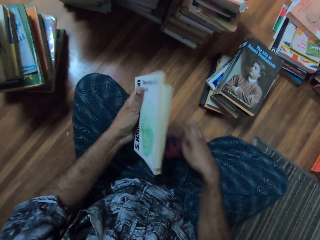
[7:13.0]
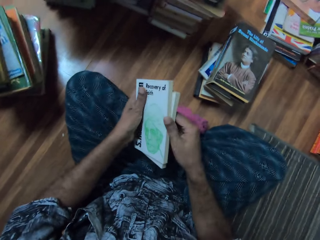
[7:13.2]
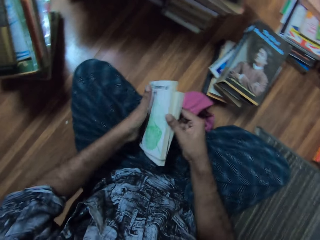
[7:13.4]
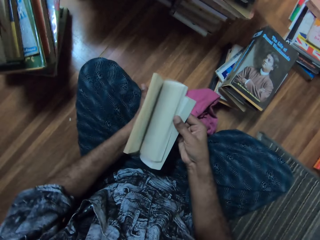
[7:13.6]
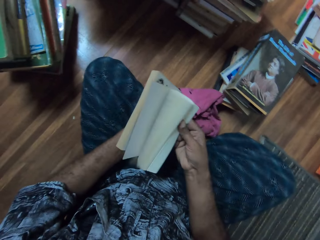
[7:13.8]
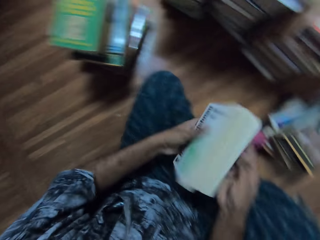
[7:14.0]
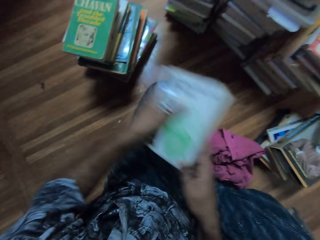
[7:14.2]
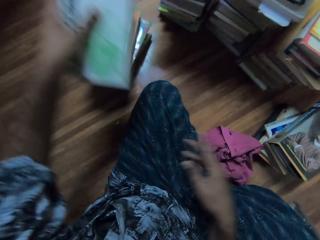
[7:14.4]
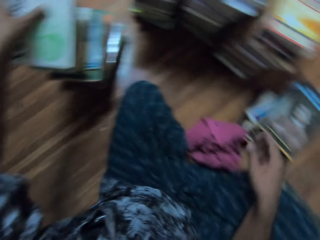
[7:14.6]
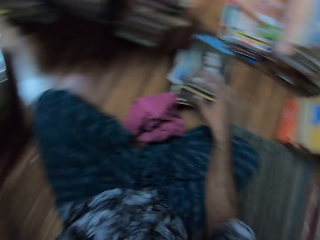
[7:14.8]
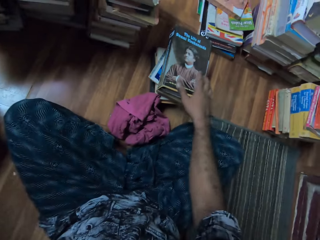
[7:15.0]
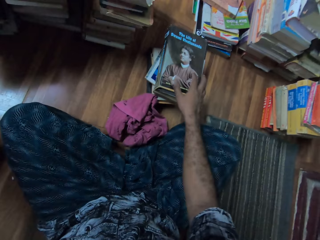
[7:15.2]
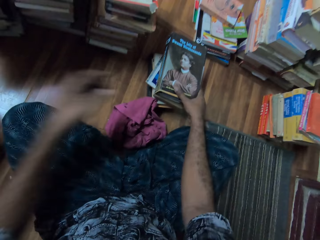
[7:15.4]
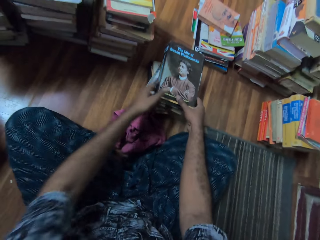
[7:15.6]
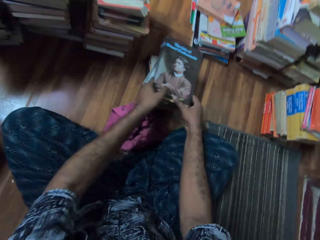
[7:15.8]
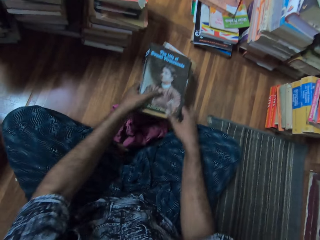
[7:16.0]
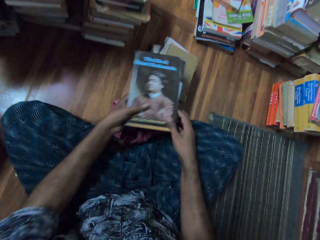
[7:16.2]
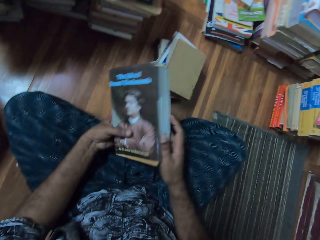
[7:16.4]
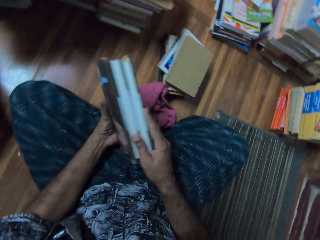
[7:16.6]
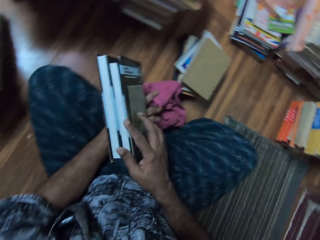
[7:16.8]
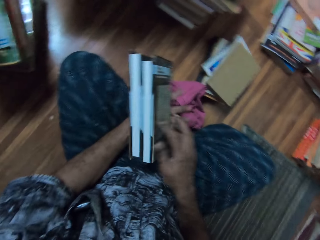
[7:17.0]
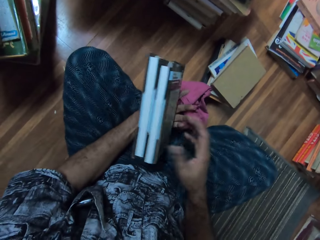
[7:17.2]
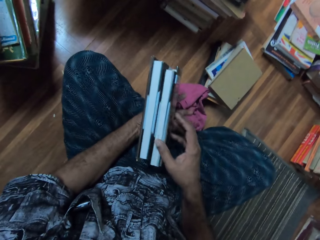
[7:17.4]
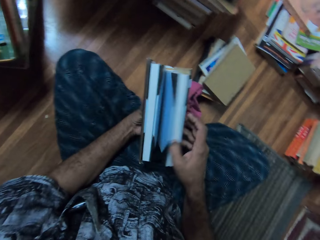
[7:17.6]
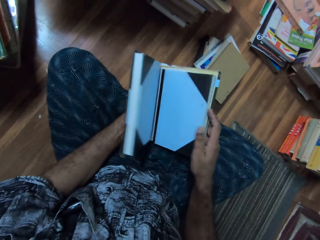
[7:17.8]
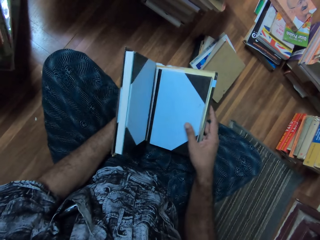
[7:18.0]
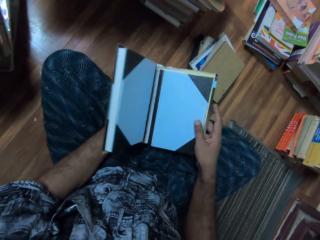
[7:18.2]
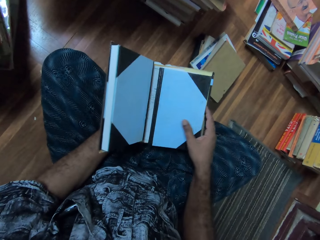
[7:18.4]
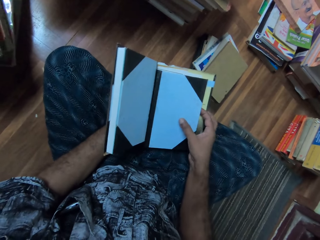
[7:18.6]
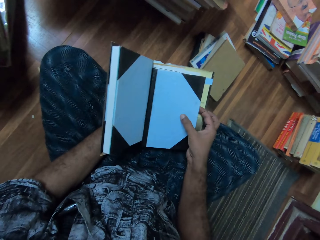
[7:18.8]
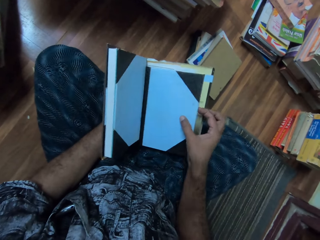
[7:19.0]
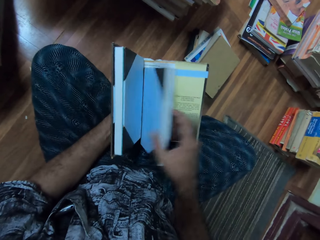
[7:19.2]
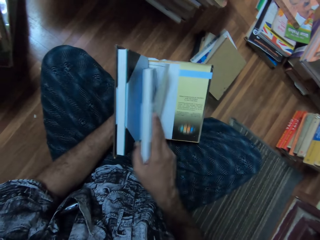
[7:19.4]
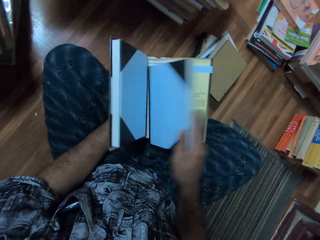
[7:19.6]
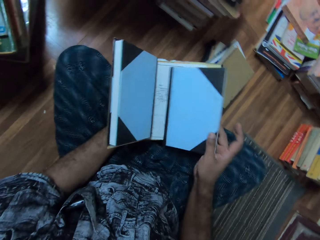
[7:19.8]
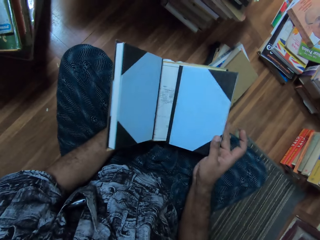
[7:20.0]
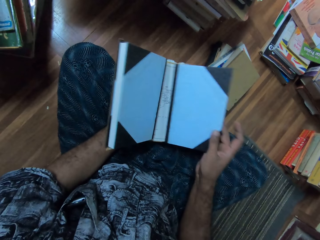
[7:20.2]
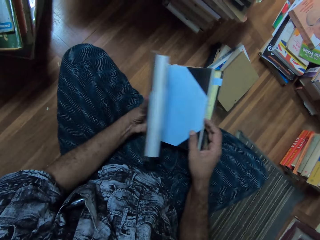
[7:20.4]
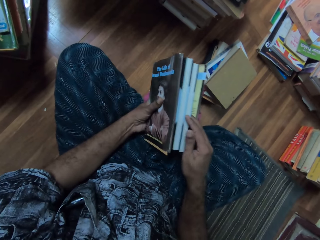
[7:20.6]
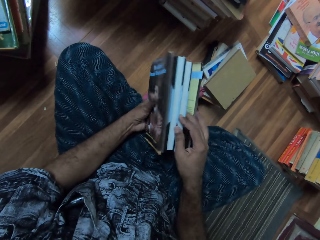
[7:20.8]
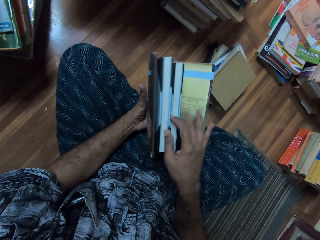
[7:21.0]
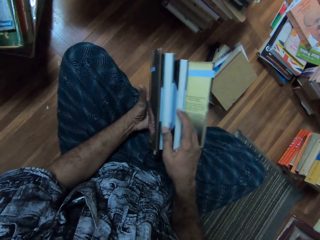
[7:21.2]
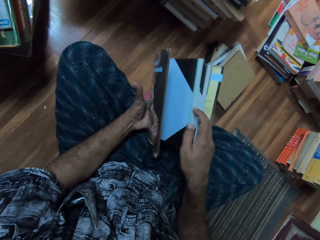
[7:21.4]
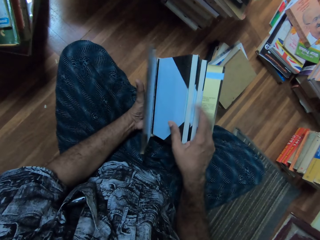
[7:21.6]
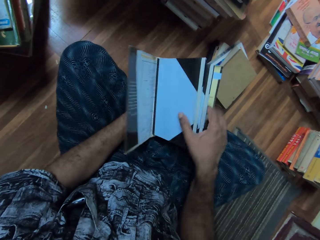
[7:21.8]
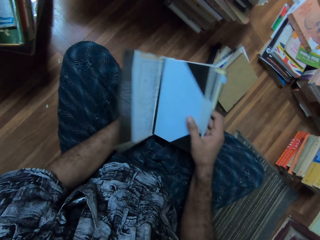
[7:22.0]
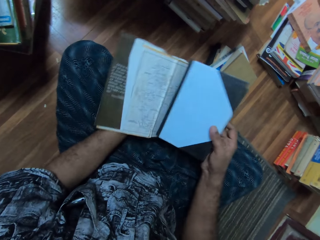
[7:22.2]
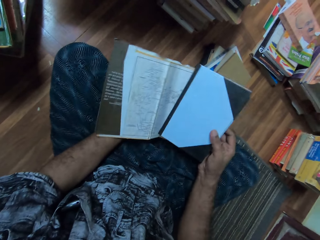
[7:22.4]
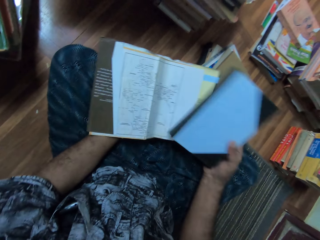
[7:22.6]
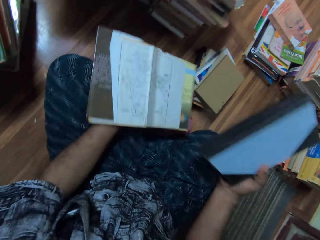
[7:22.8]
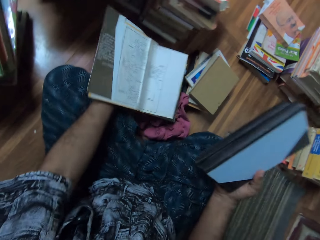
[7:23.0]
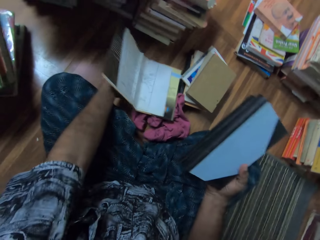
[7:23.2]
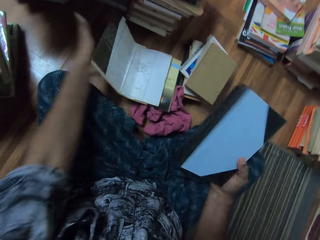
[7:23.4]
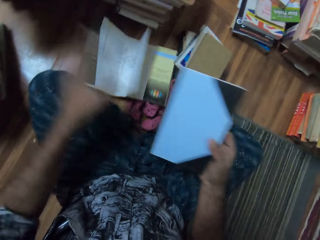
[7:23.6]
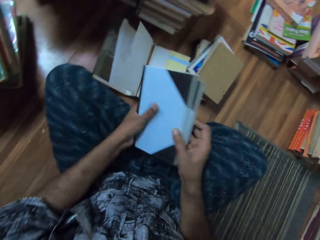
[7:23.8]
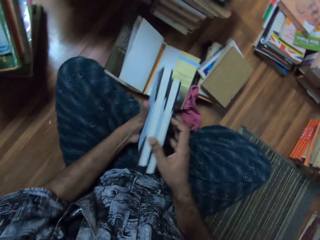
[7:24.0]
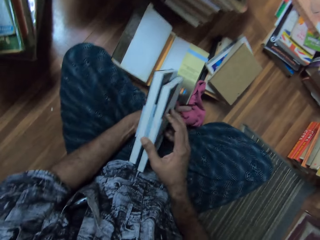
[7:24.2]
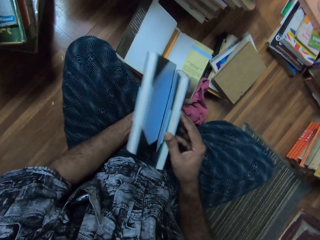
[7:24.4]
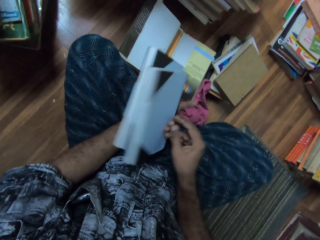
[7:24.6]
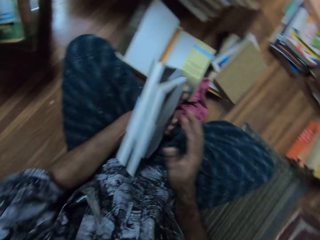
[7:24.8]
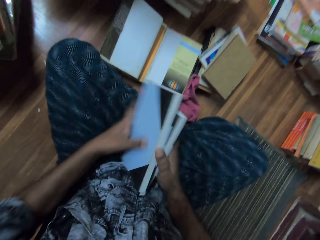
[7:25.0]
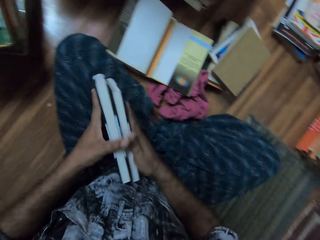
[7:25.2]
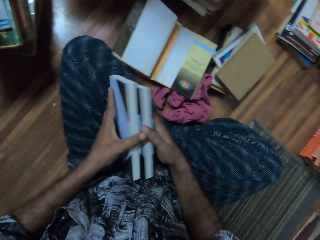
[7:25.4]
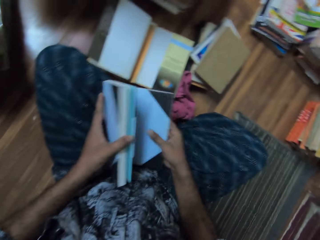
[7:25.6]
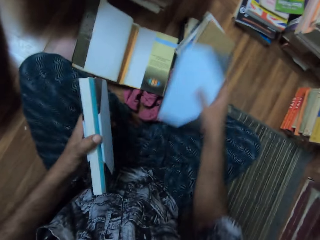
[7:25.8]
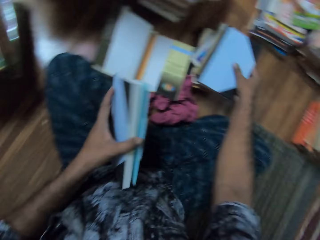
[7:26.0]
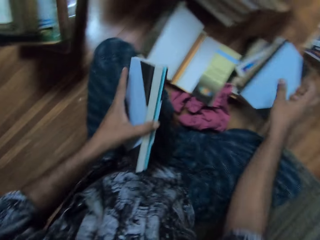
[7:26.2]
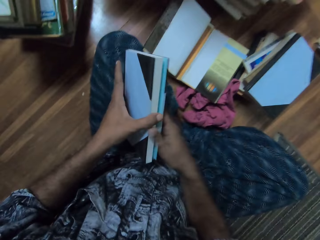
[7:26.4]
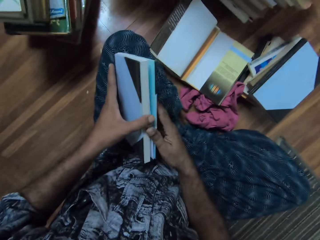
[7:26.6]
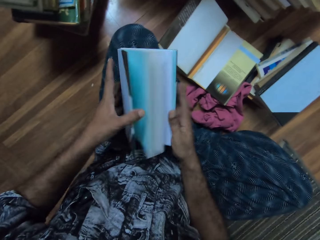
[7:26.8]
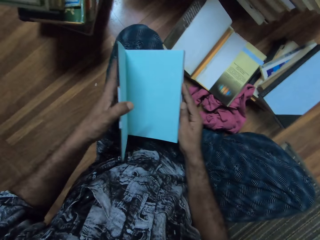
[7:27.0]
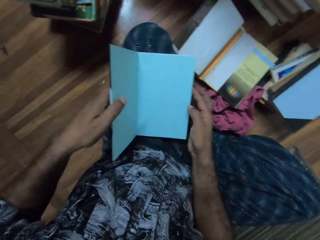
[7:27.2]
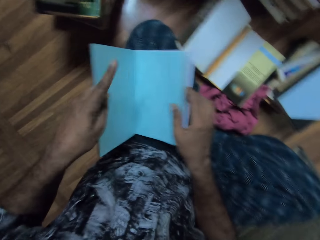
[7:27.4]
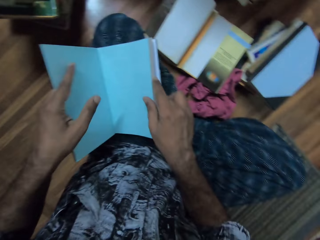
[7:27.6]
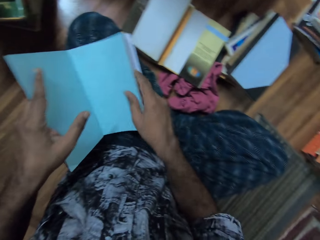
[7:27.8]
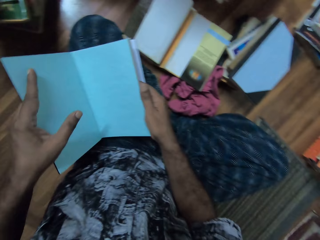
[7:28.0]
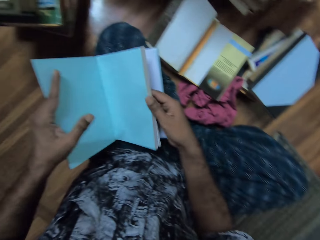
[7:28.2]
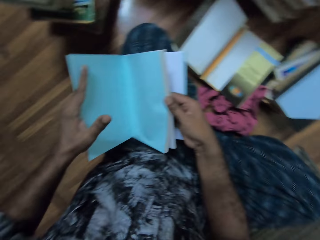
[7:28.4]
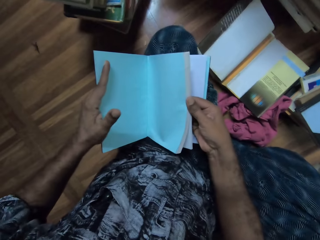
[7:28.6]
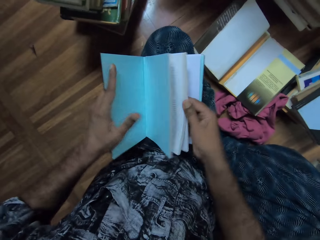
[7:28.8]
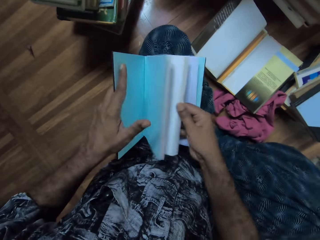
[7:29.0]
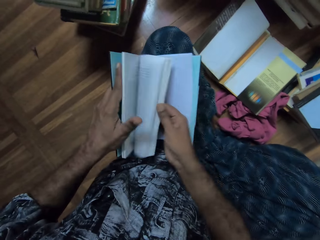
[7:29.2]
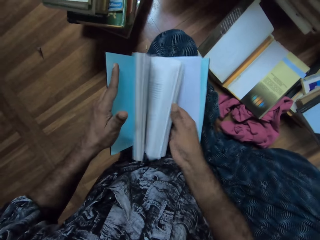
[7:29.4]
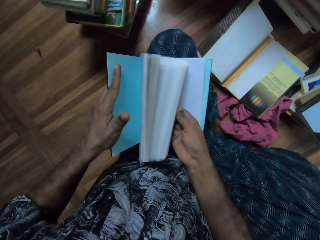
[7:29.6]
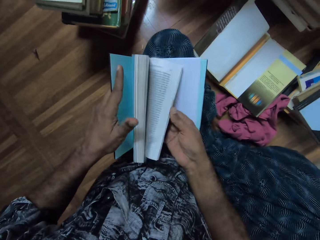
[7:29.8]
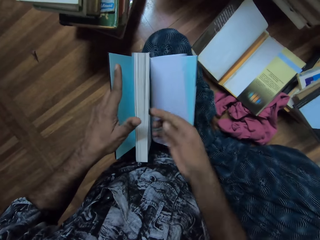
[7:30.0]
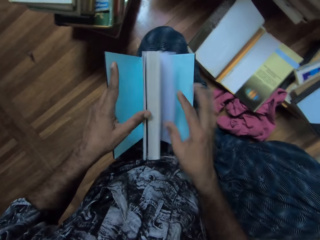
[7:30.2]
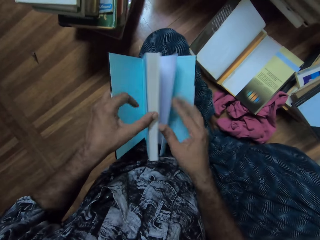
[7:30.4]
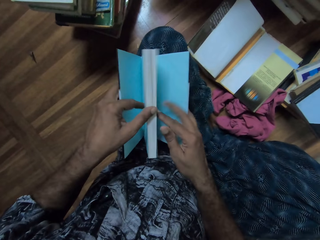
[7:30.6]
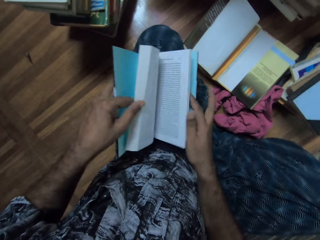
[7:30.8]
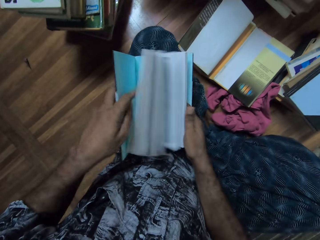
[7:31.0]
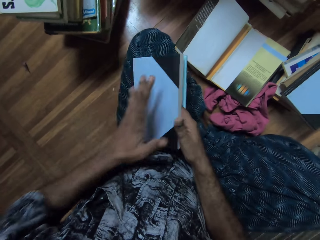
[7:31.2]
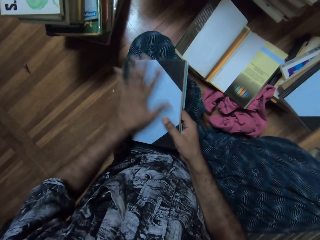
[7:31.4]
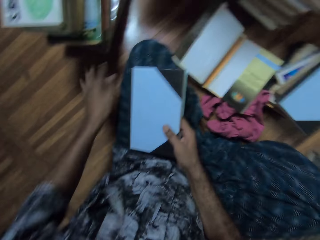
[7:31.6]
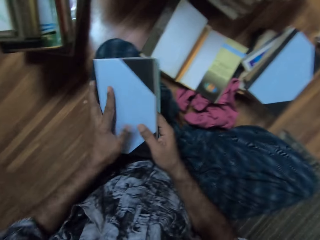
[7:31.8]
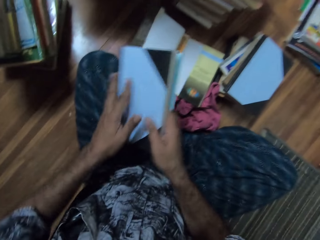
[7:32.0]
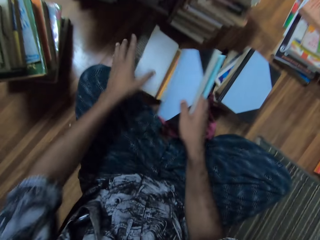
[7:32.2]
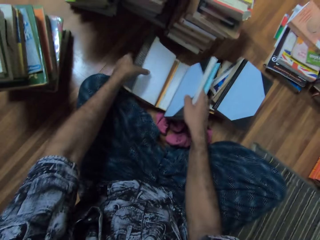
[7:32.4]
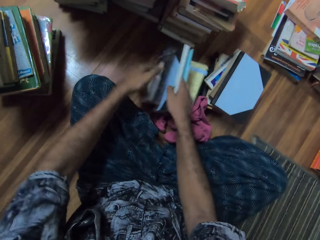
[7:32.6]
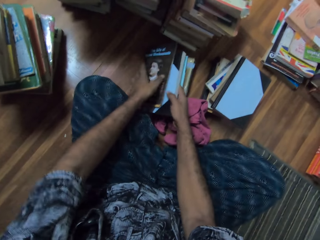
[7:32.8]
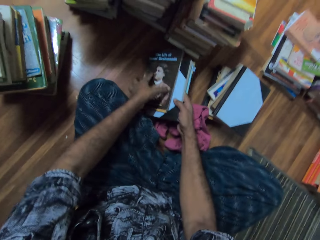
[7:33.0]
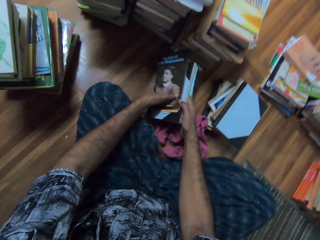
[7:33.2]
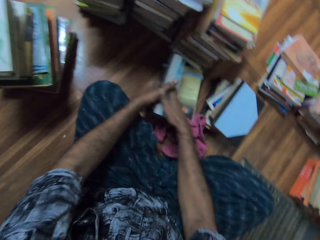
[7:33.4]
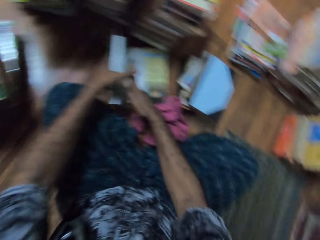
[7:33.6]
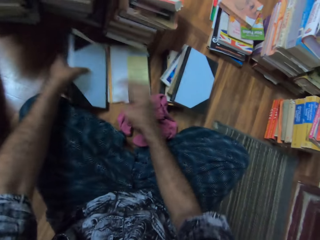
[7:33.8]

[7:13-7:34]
The camera wearer drops down the wipe. She flips the book pages. She places the books on top of each other. She picks up the books. She opens the book. She looks at the book. She opens the book. She places the book on the floor. She holds the books. She places the books on top of each other. She flips the book pages. She opens the book. She wipes the book with her hand. She puts the book inside the other book.
